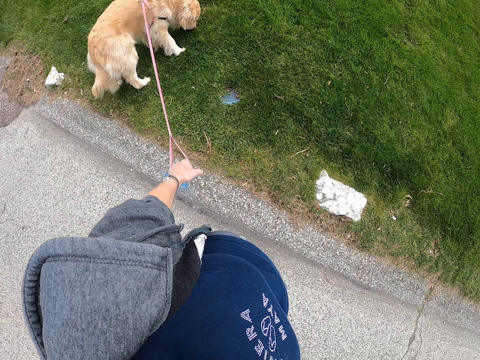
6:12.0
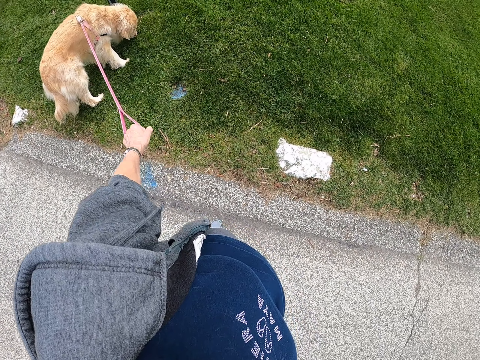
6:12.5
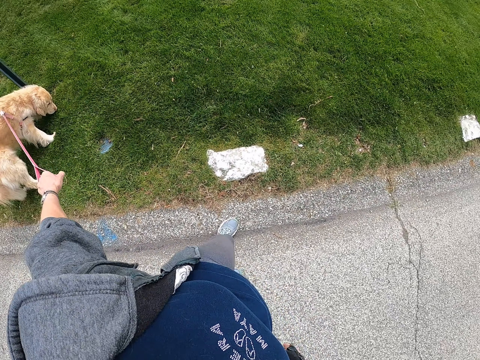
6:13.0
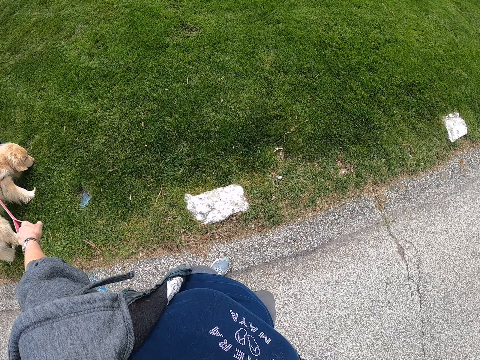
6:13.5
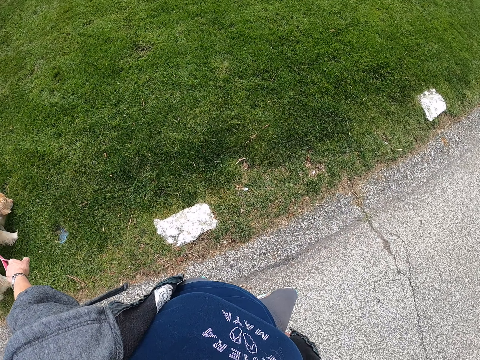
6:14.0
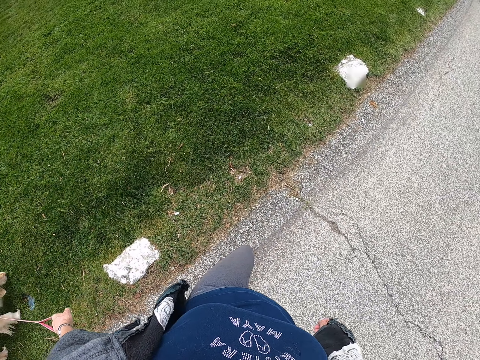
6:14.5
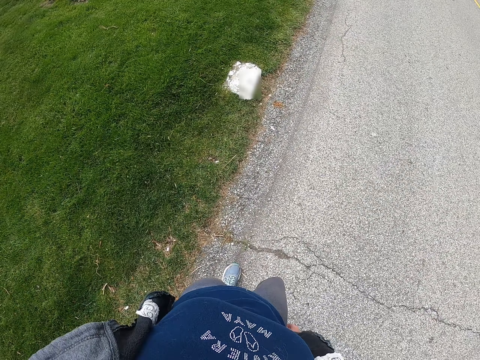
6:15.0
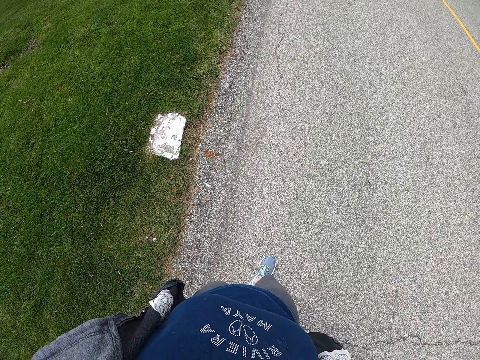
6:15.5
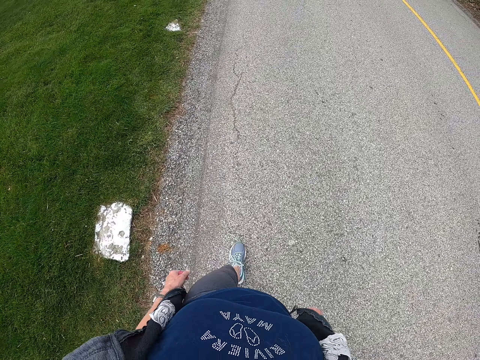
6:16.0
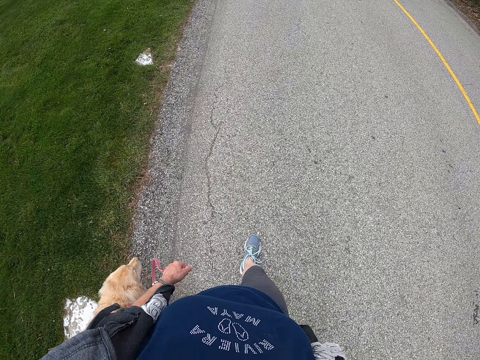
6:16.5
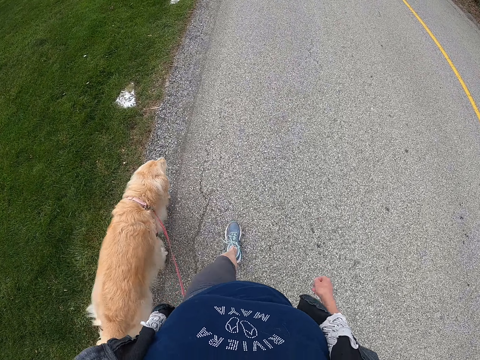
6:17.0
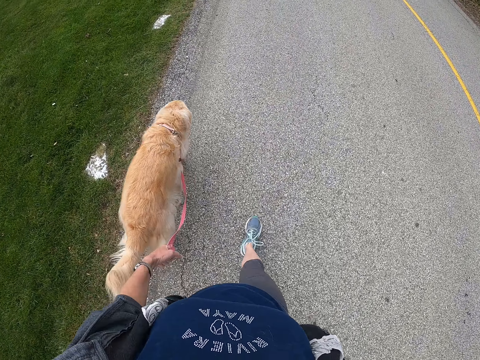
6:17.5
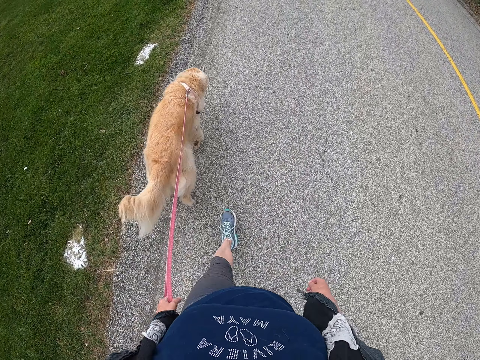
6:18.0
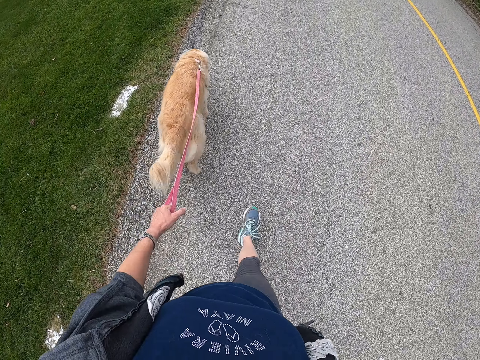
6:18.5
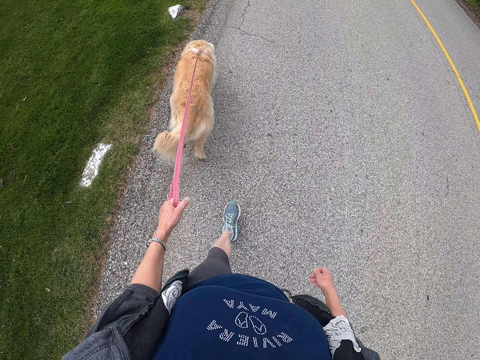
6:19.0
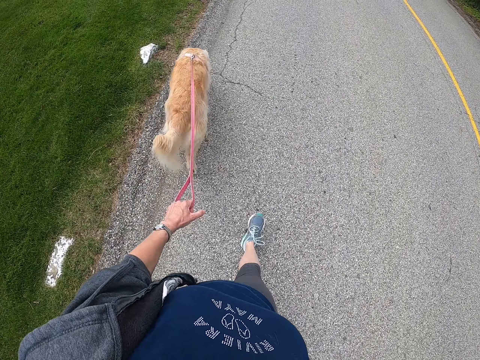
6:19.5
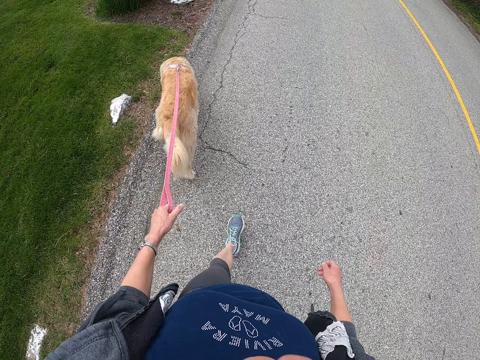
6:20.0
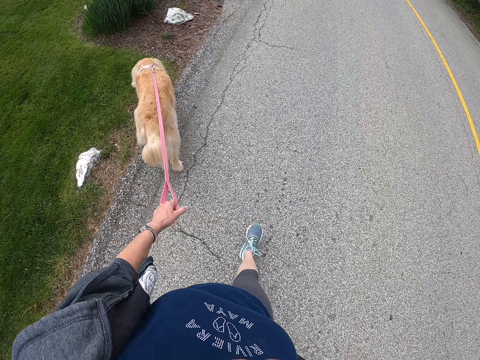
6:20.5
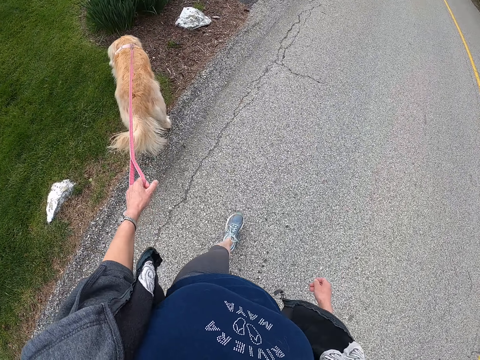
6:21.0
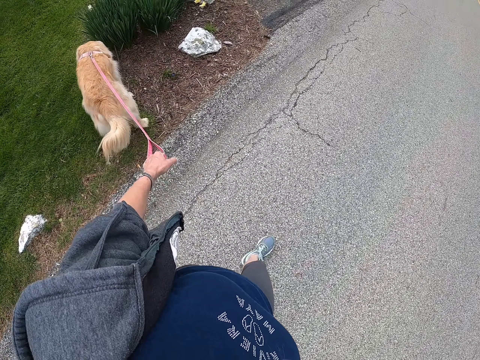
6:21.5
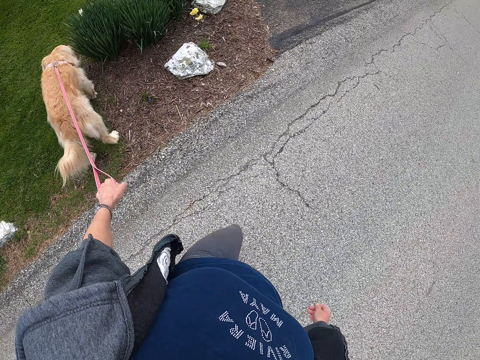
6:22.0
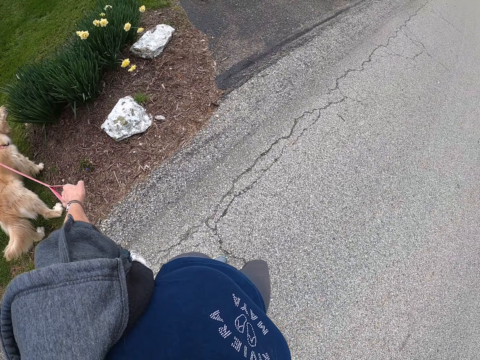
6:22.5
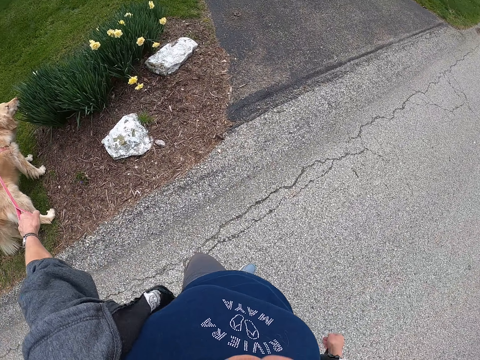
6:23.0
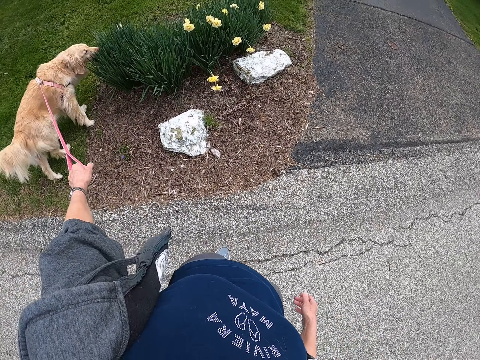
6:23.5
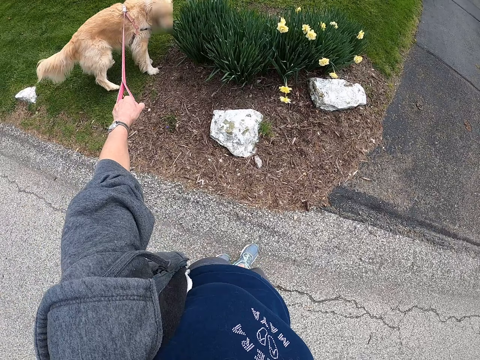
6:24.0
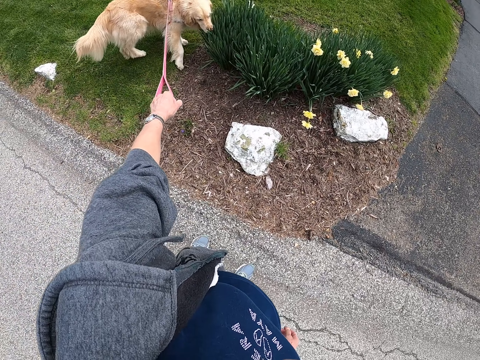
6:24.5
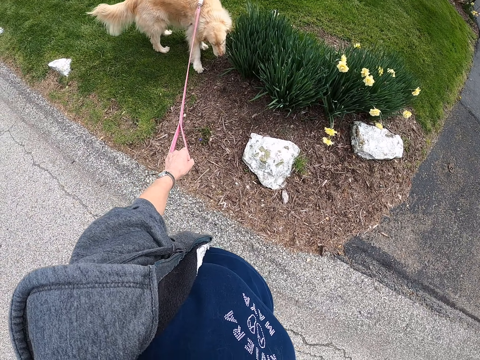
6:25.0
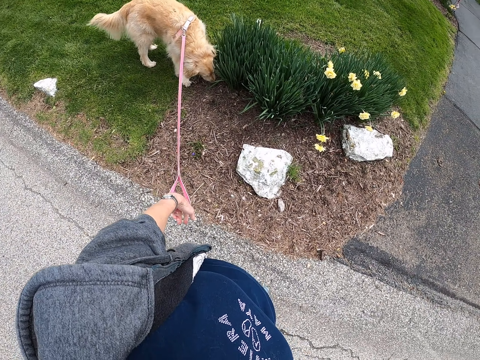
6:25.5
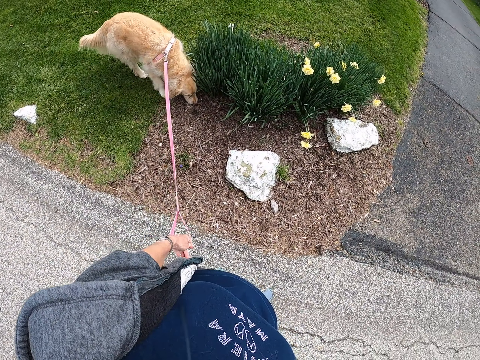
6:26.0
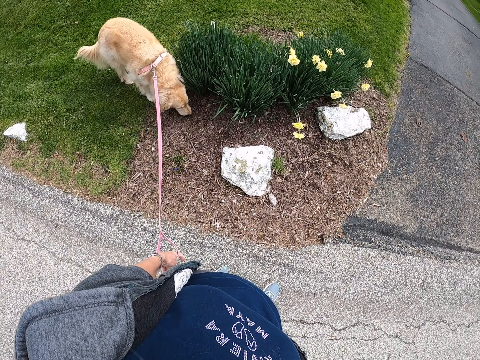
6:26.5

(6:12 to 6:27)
The camera wearer pulls the dog. They walk with the dog along the road. They pull the dog.

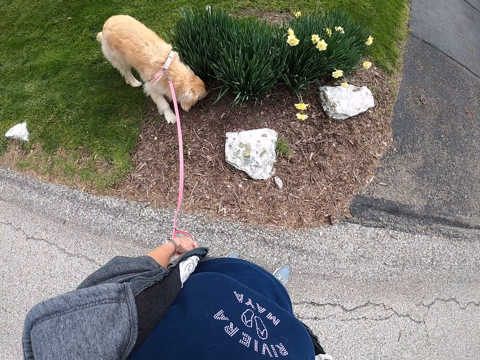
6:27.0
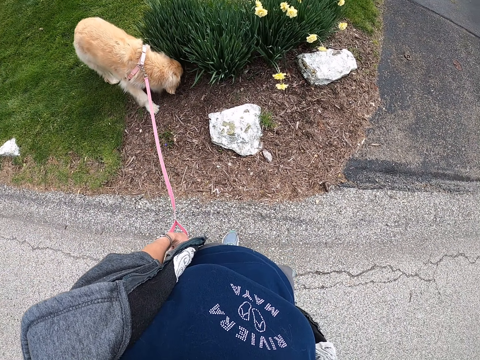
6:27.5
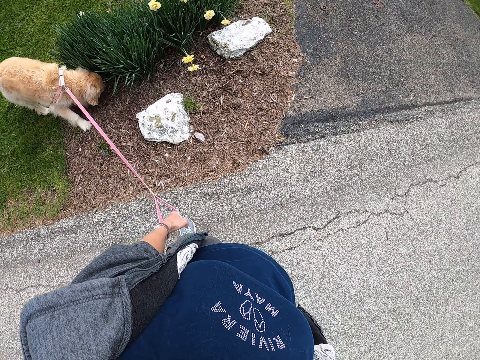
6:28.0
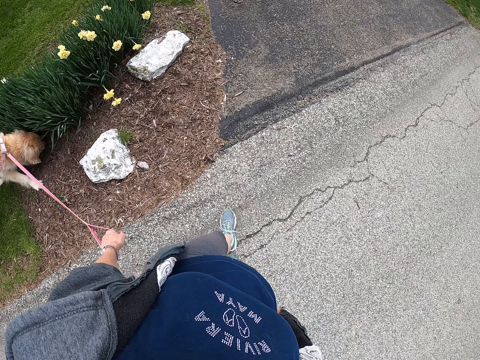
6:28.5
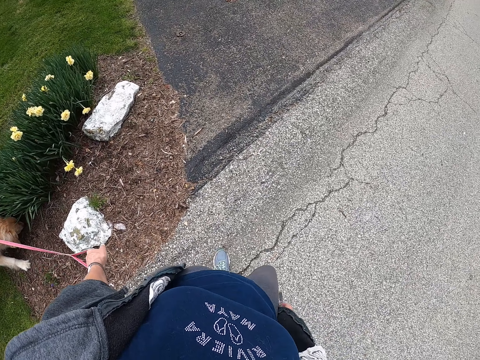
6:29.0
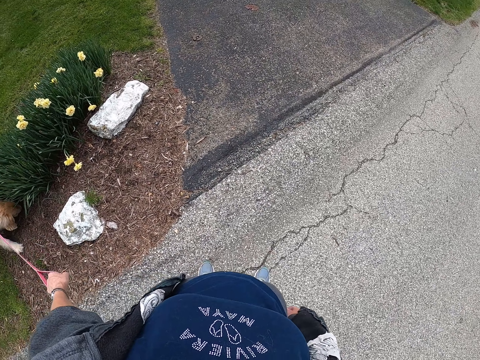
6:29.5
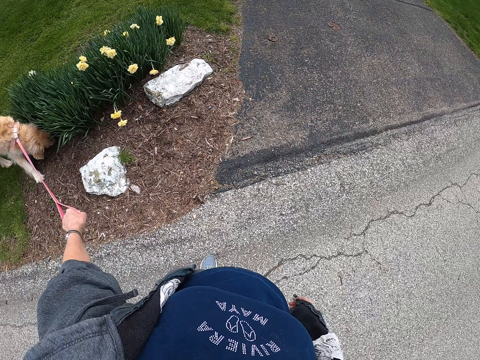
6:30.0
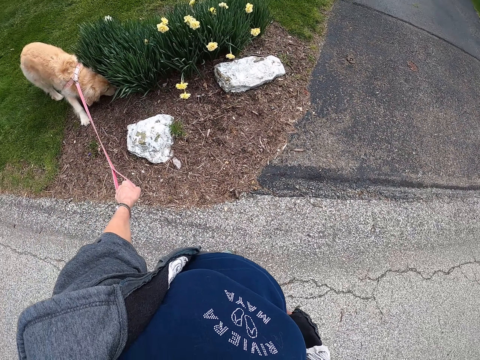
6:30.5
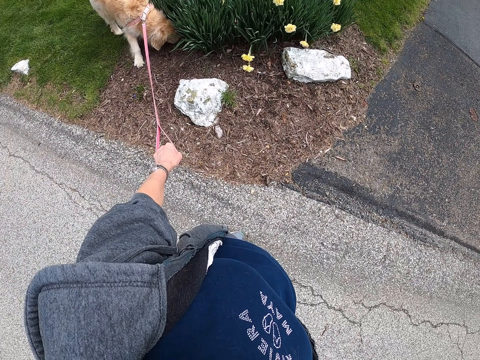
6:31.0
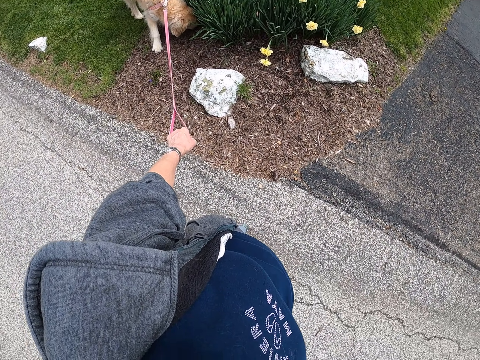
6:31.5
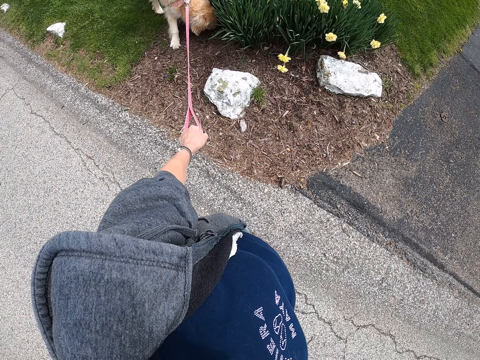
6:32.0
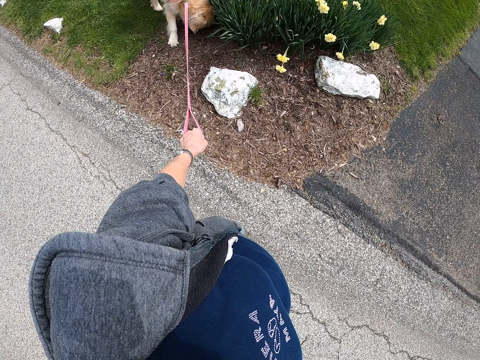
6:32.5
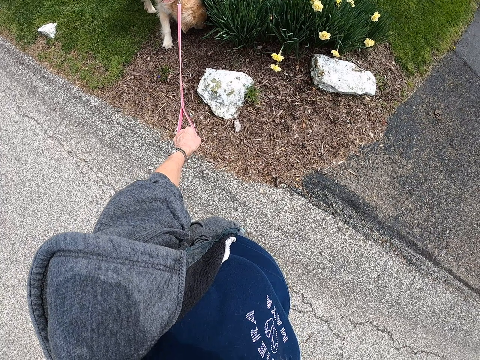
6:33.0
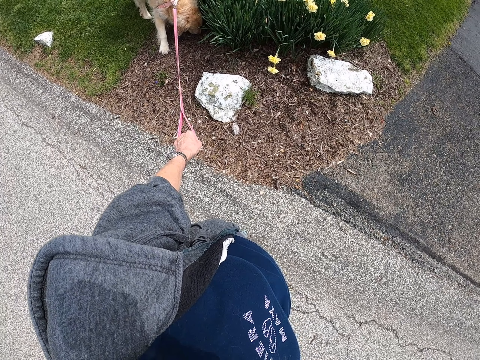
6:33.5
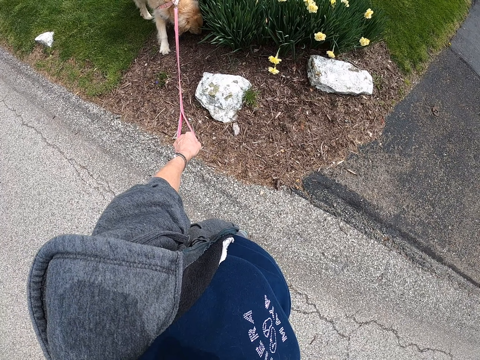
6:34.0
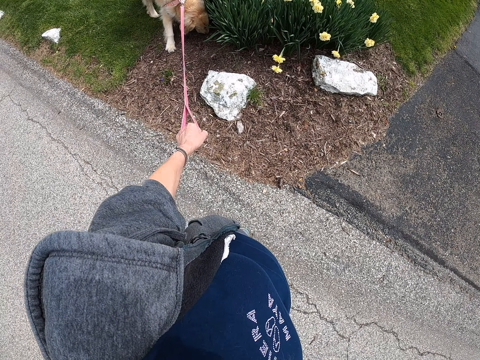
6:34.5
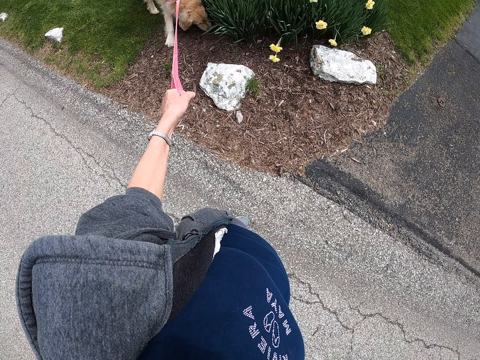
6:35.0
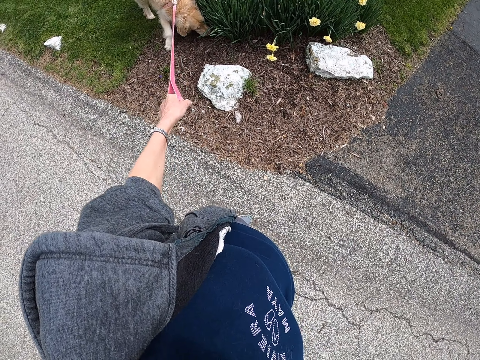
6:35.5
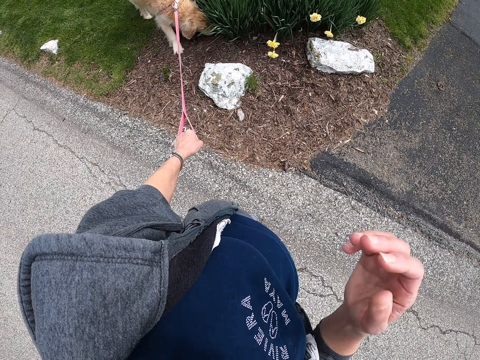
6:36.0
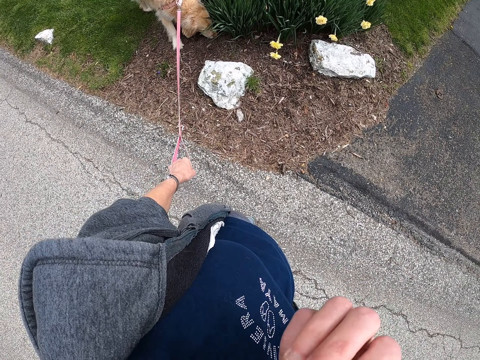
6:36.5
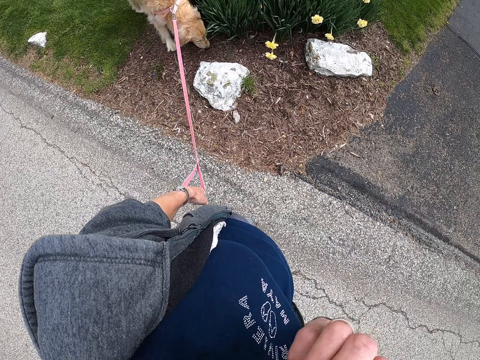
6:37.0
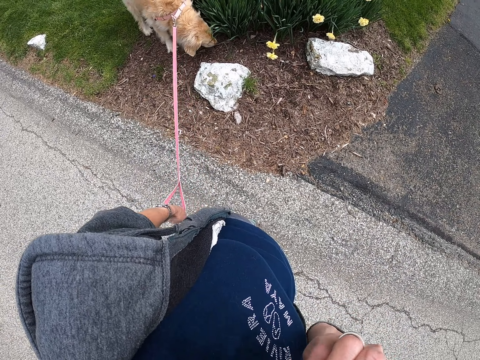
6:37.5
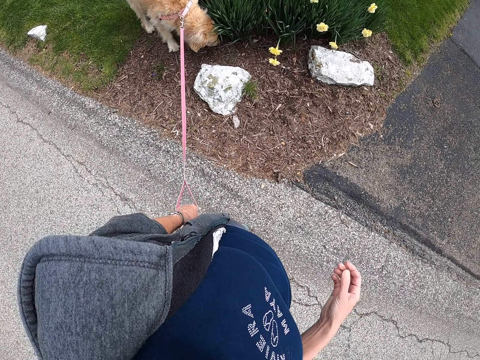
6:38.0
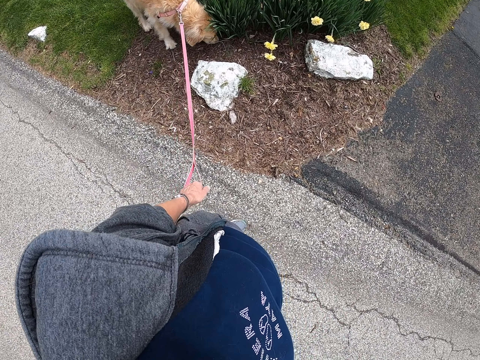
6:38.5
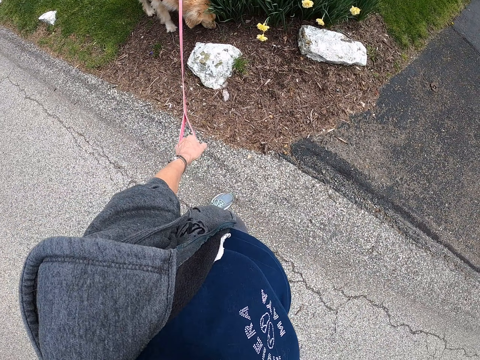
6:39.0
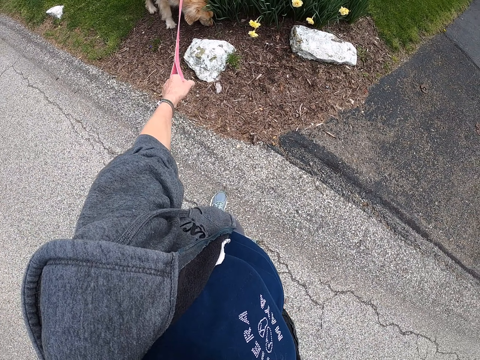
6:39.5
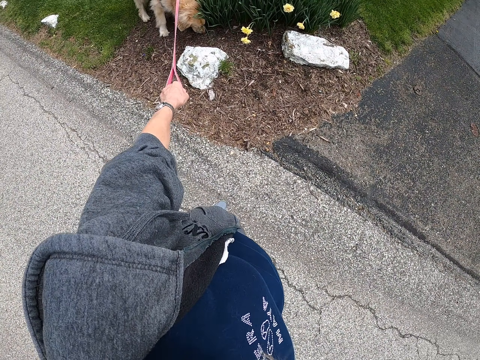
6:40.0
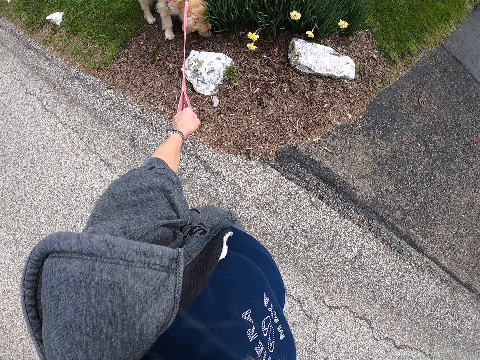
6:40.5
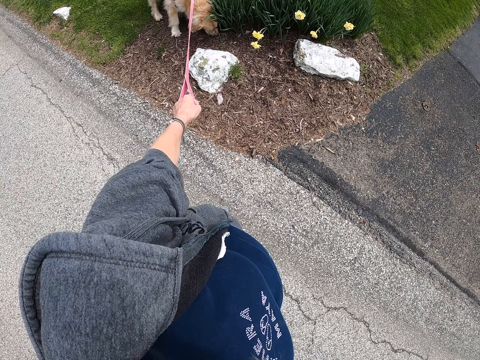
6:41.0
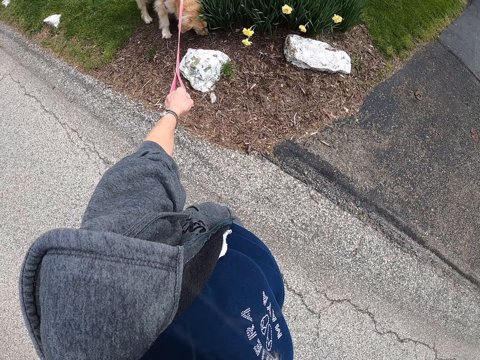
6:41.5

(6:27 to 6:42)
The camera wearer stares at a dog. They pull the dog. They touch the face. They lower the hand. They stare at the dog.
